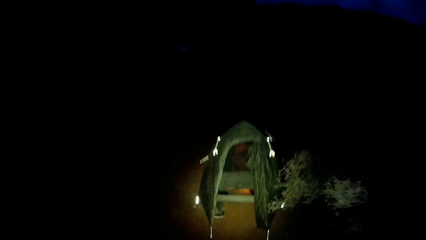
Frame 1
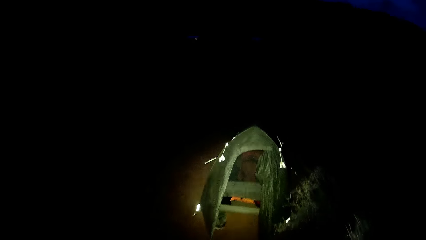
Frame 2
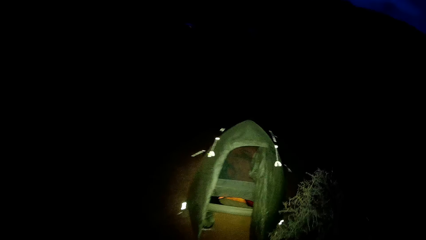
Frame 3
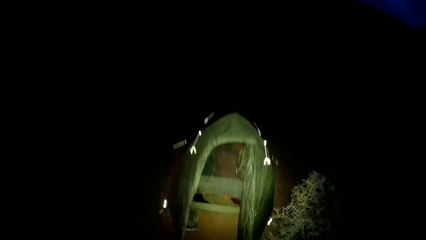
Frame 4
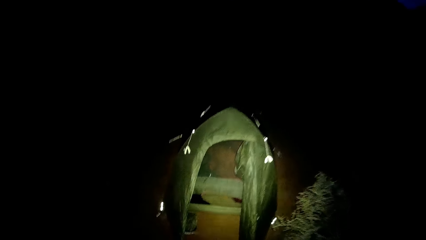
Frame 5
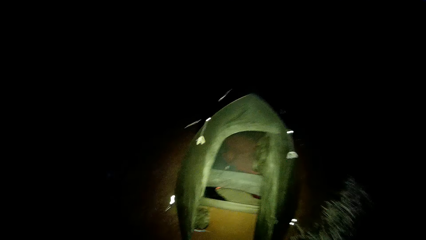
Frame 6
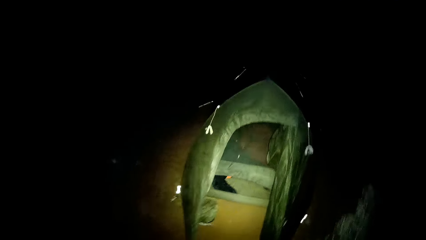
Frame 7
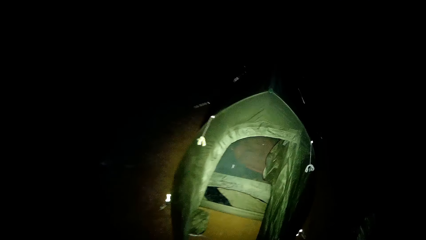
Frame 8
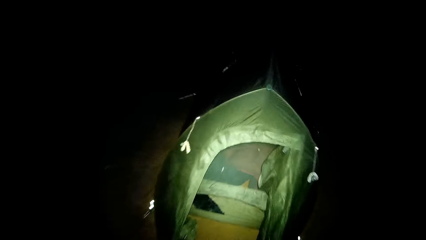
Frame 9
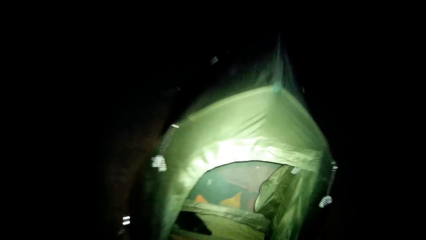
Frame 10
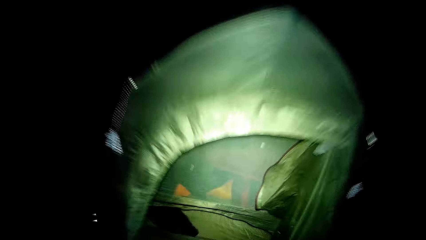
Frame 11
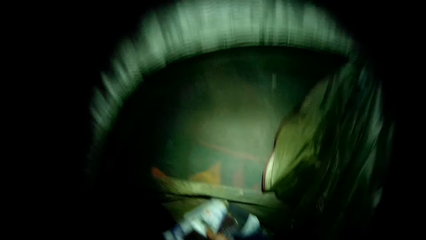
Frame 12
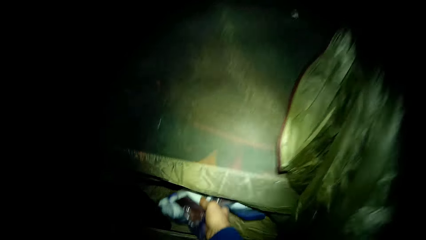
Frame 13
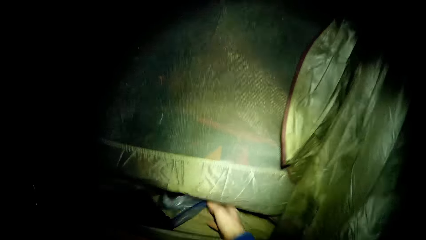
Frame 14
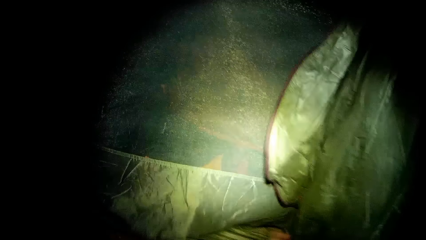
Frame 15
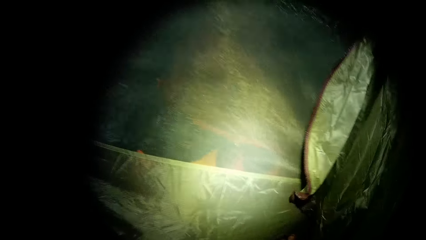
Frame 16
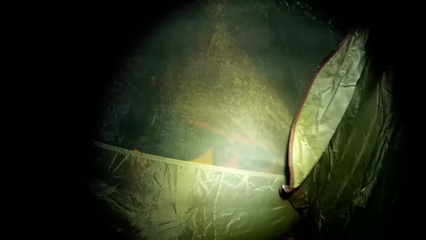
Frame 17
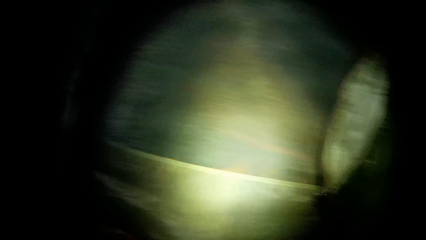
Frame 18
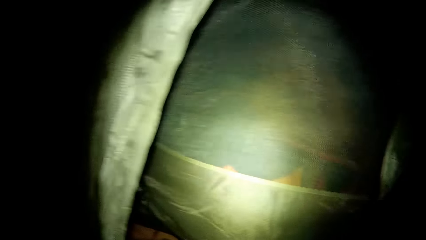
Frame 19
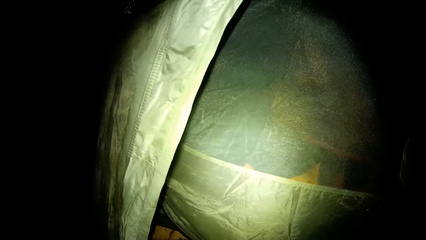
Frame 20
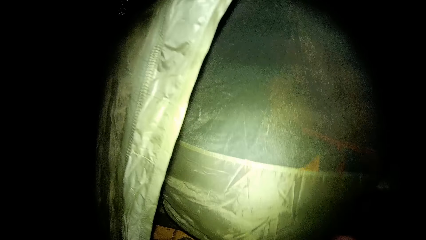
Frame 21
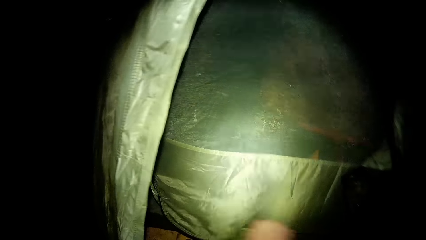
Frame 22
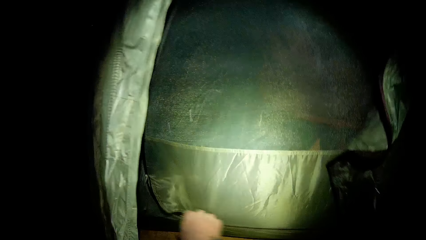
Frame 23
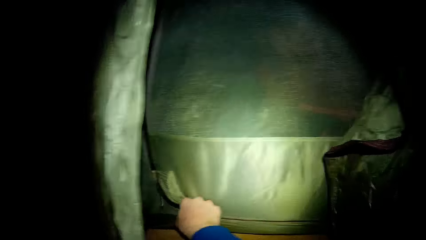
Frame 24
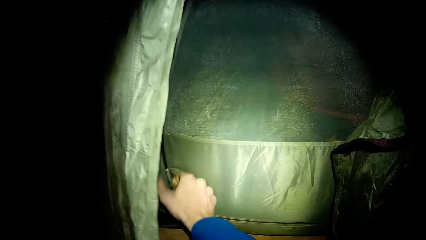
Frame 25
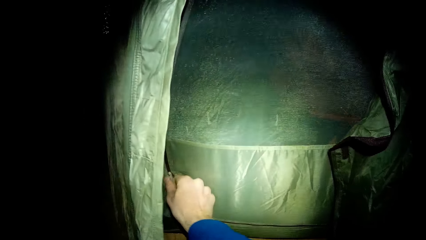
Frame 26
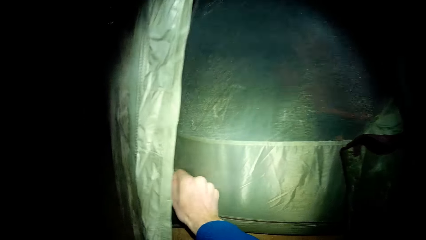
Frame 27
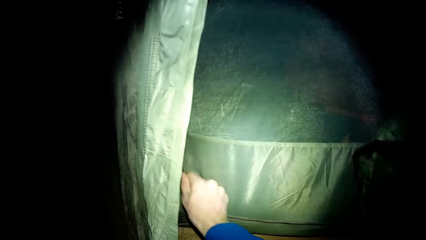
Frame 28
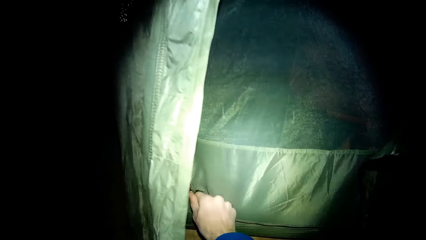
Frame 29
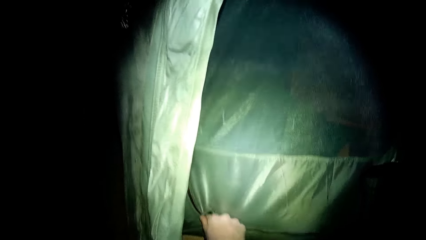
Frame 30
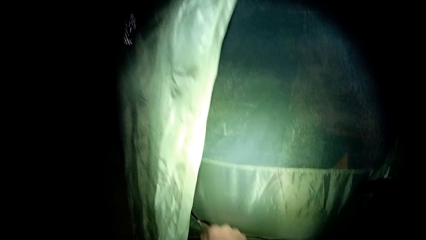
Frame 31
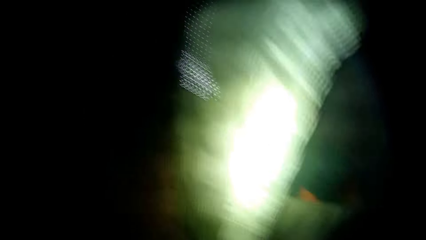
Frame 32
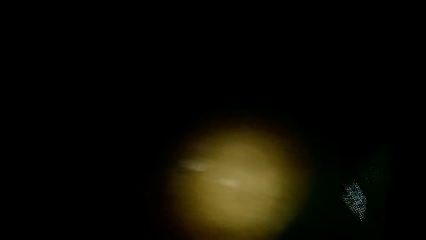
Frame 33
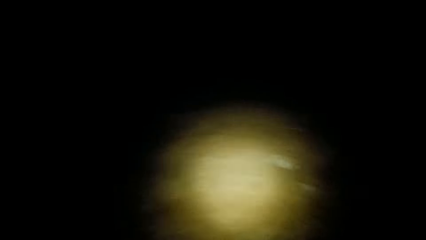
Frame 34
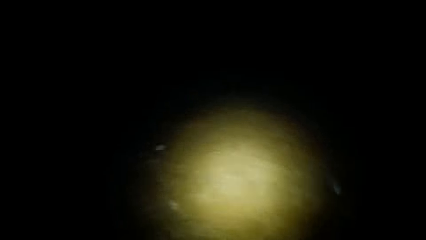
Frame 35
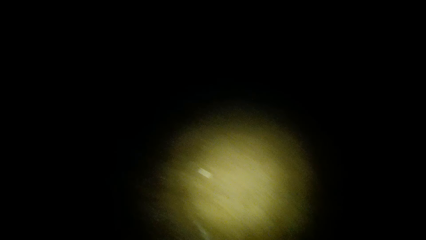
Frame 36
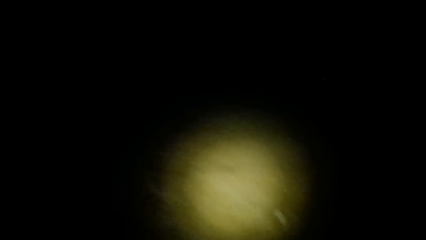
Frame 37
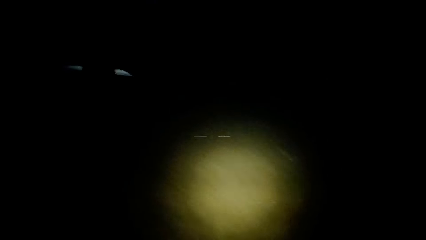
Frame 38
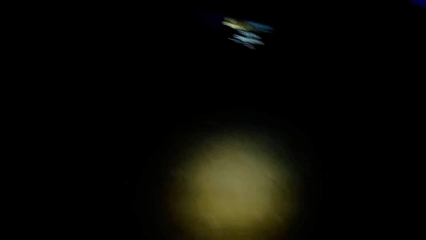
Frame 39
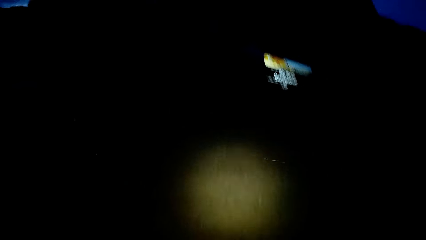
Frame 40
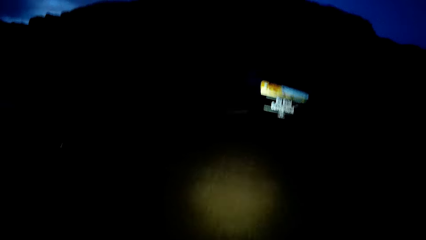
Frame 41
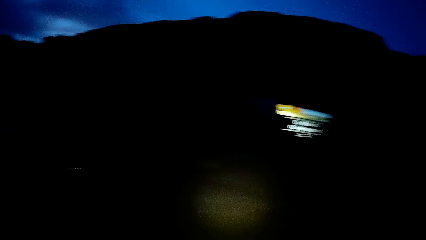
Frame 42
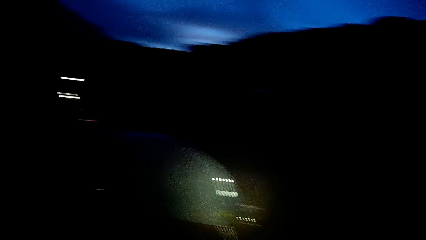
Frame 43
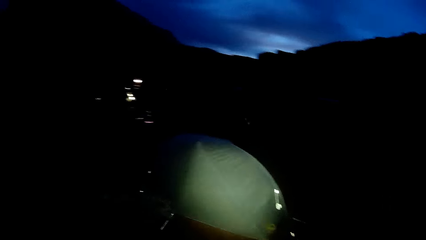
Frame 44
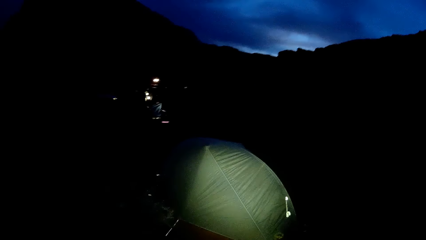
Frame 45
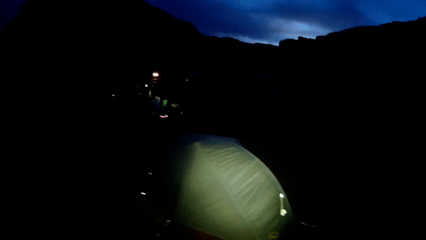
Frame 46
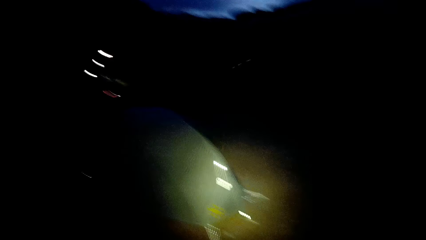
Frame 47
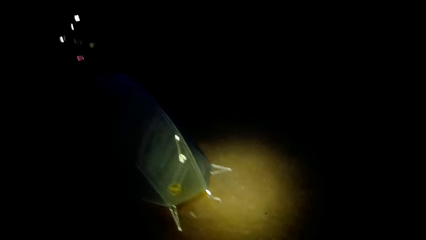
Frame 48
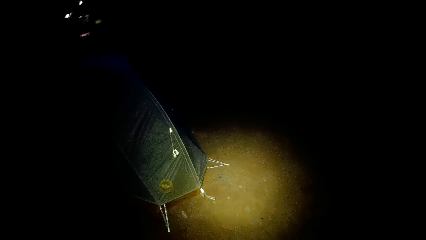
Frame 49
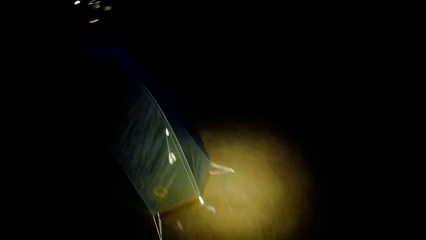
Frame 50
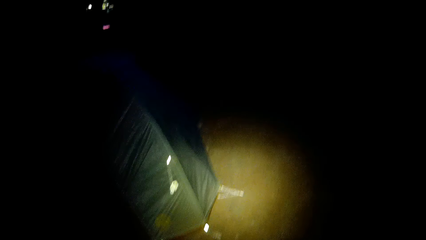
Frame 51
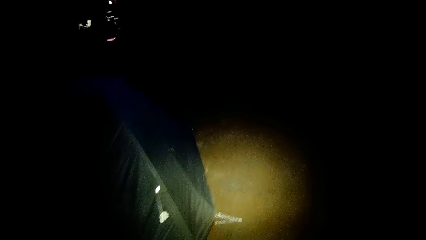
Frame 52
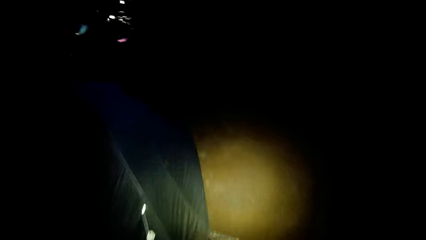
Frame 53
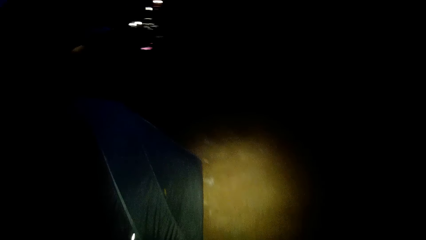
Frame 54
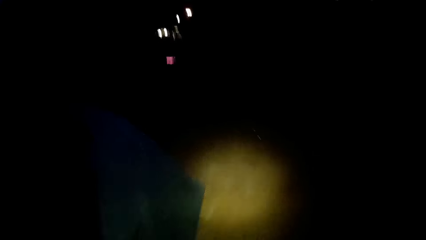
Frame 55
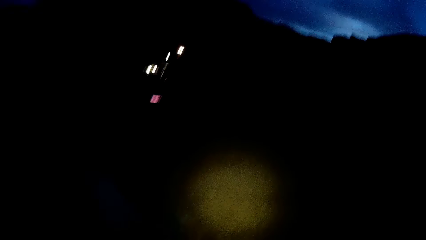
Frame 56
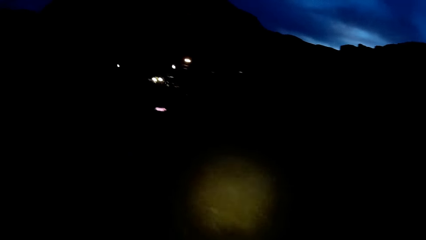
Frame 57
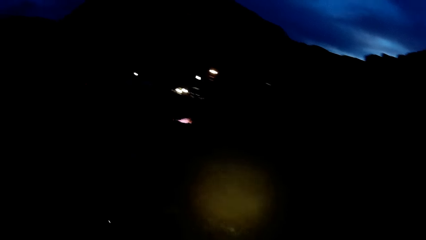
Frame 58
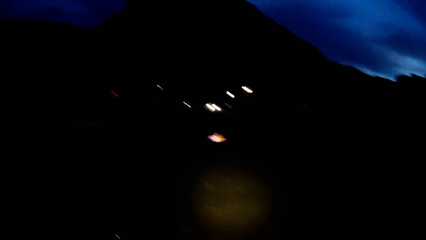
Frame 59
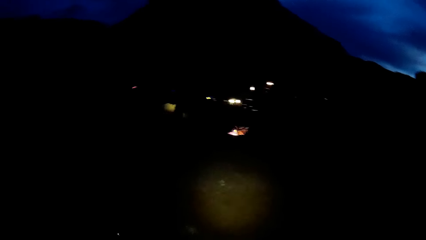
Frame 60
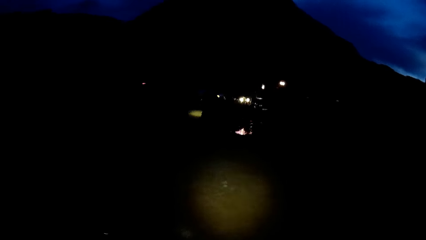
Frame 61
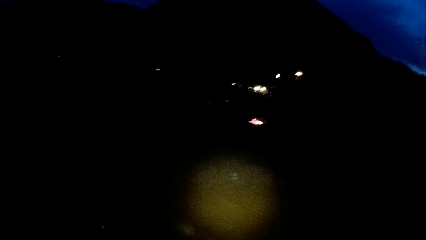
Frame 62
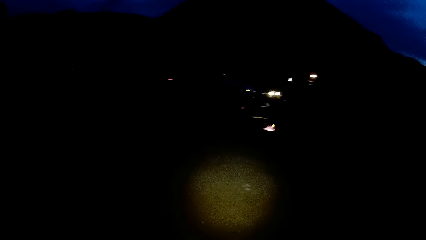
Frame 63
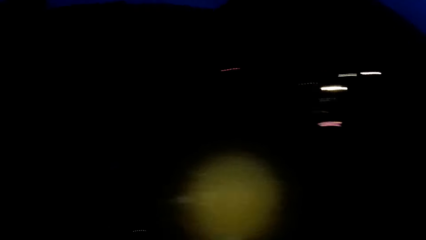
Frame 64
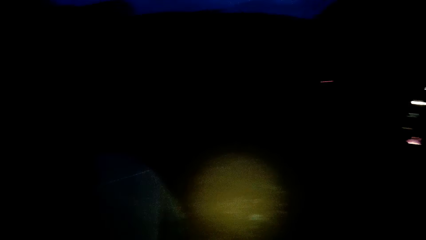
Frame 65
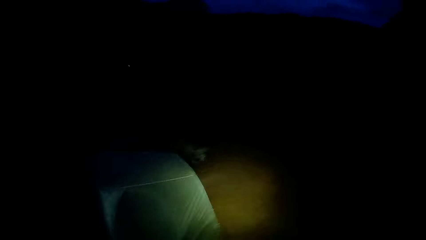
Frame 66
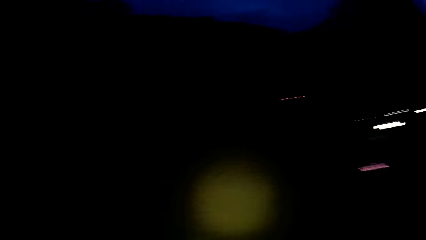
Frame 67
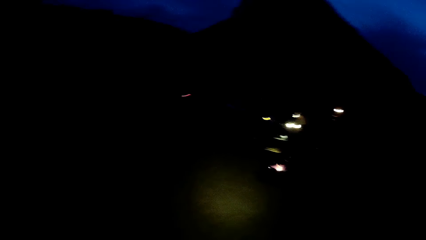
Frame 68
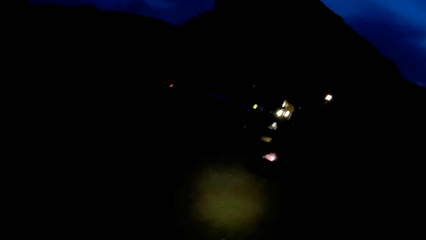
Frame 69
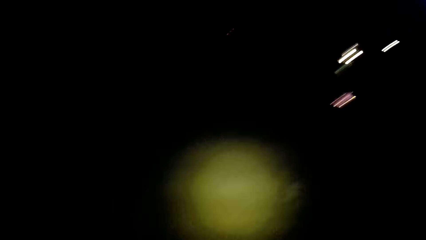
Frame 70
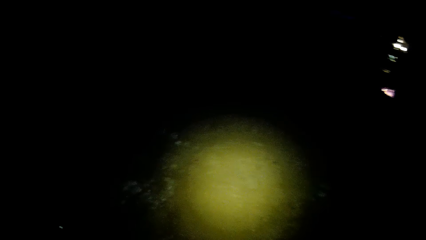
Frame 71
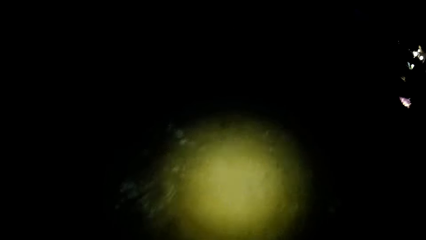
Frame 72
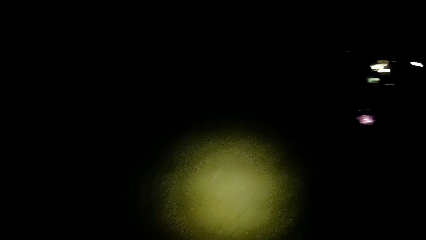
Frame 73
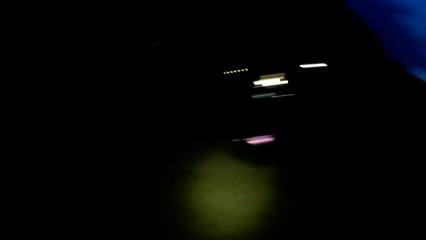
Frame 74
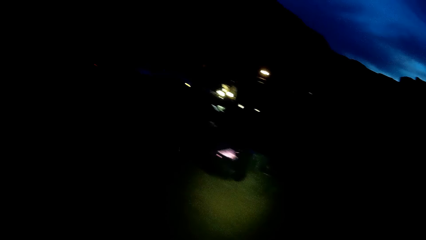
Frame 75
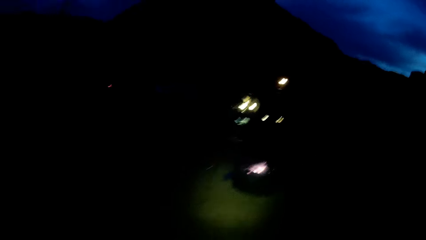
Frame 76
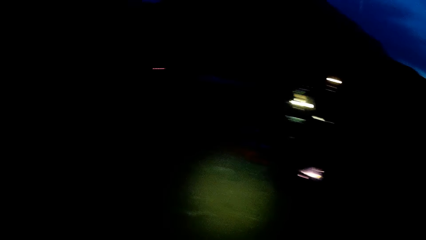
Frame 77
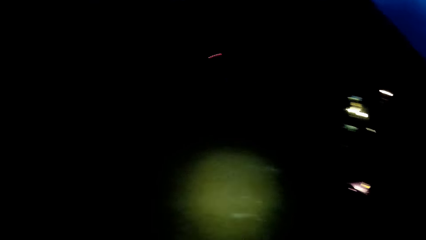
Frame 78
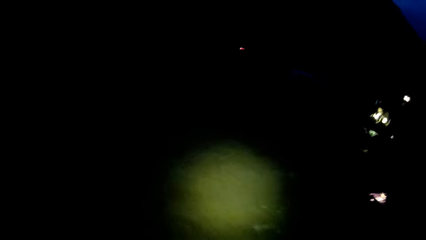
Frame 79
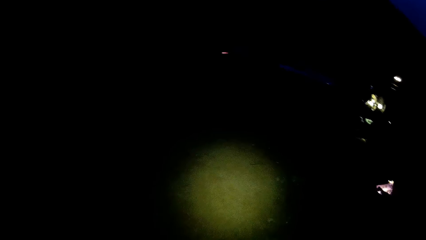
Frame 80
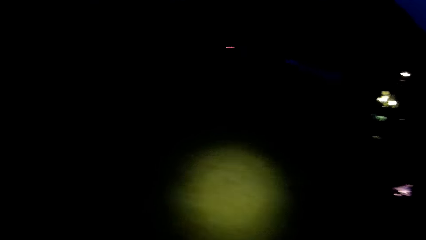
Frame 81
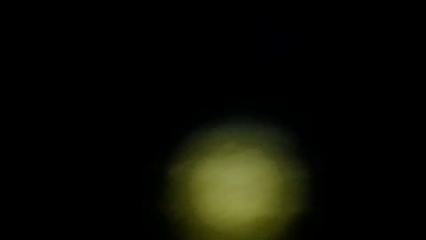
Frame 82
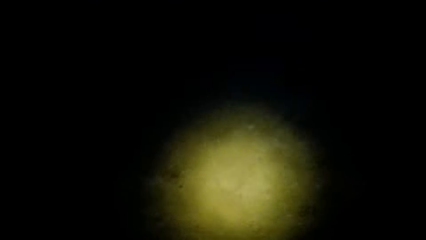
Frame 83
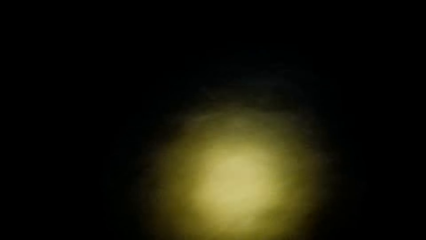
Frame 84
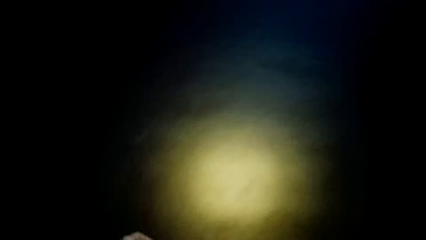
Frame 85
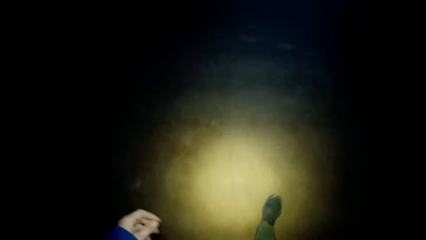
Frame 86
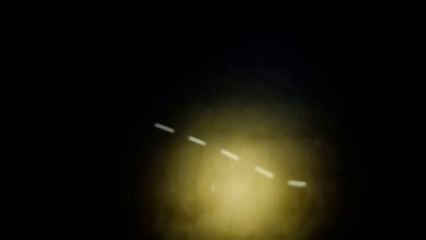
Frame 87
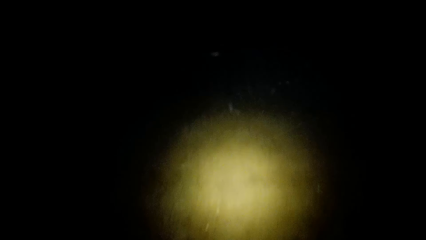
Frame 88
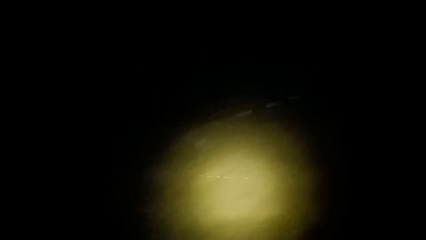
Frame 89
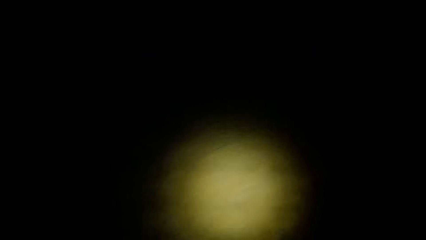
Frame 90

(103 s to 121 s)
The camera wearer places the zip lock bag in the tent. He zips the tent with his right hand. He walks around. He walks to the table.
